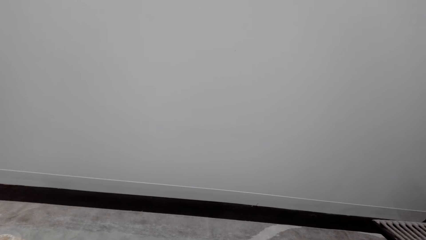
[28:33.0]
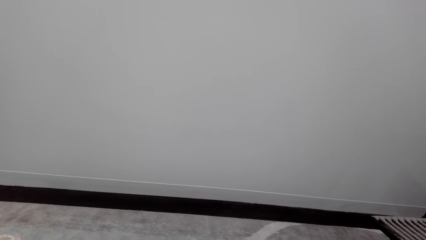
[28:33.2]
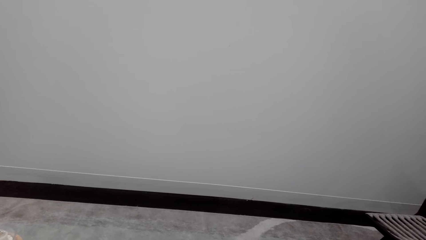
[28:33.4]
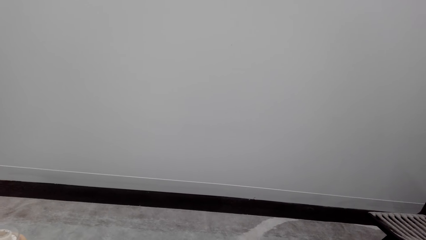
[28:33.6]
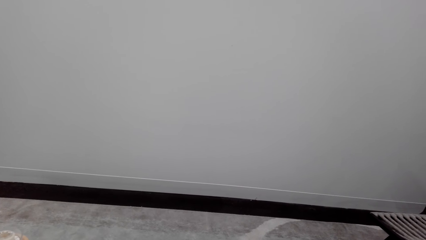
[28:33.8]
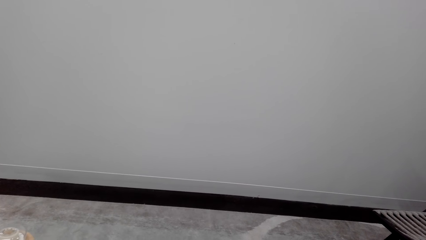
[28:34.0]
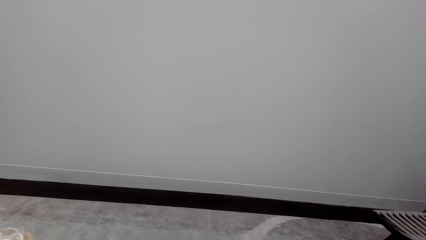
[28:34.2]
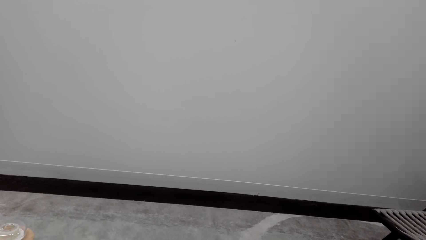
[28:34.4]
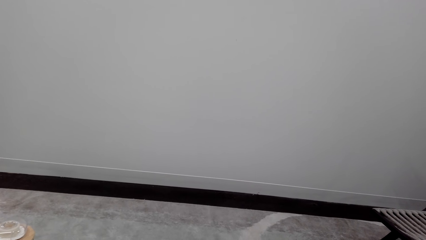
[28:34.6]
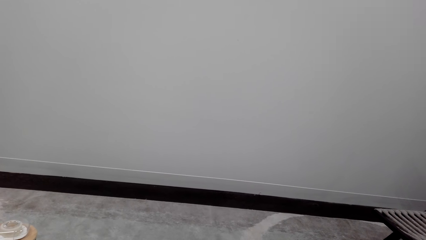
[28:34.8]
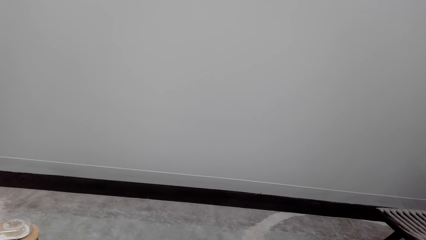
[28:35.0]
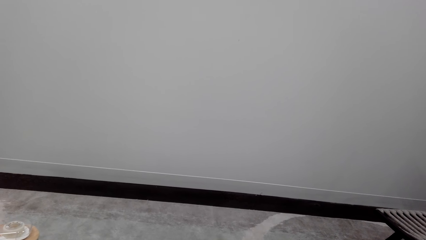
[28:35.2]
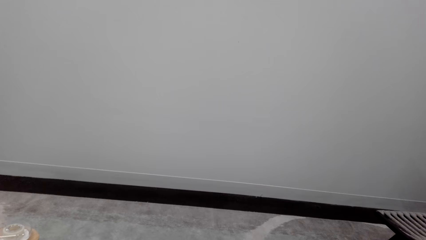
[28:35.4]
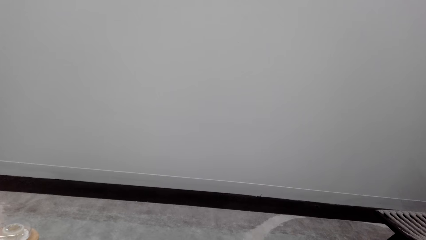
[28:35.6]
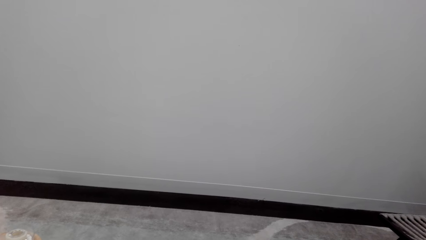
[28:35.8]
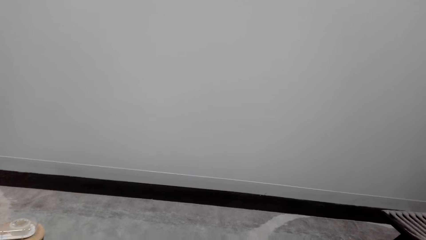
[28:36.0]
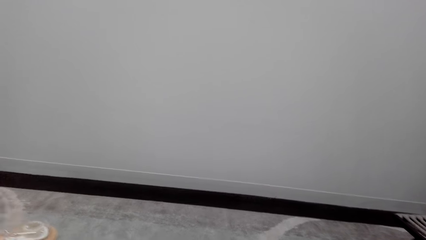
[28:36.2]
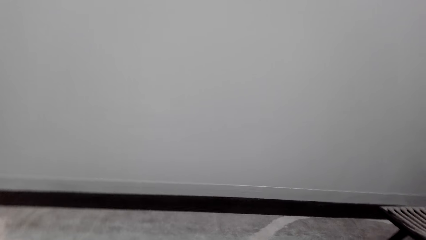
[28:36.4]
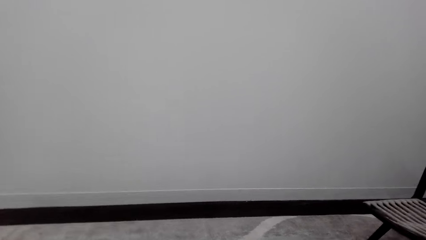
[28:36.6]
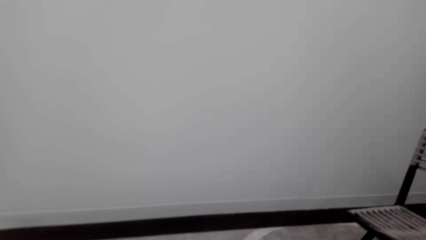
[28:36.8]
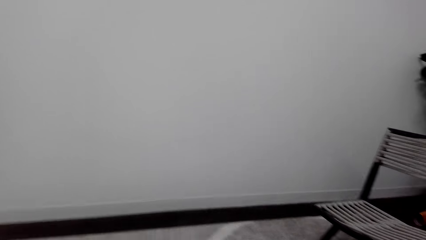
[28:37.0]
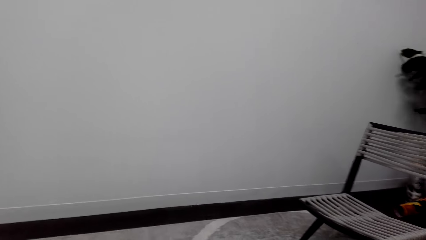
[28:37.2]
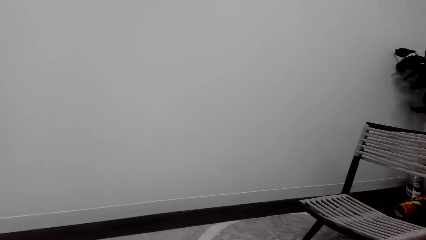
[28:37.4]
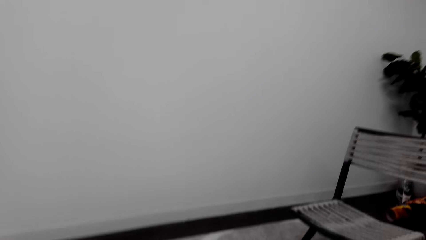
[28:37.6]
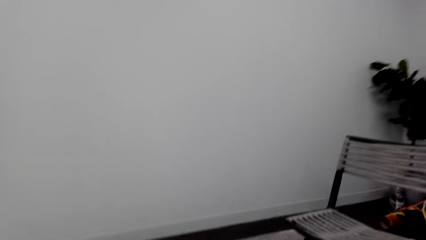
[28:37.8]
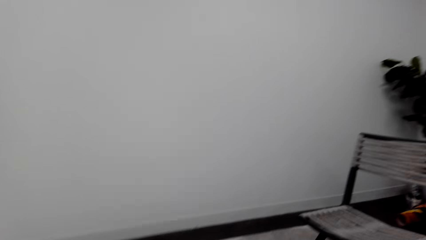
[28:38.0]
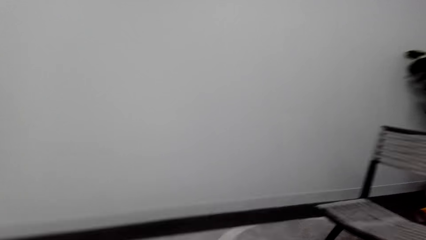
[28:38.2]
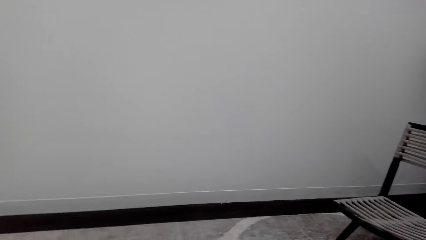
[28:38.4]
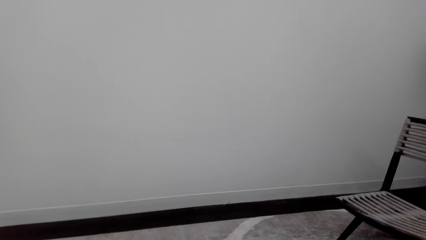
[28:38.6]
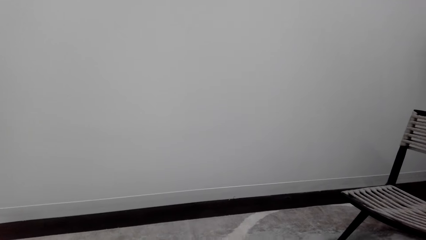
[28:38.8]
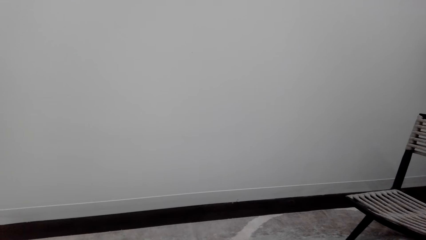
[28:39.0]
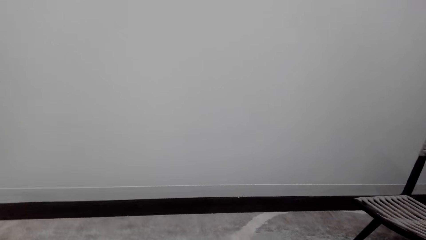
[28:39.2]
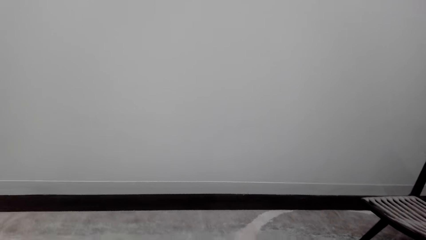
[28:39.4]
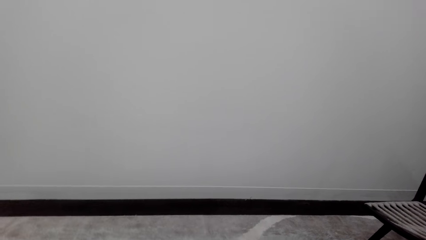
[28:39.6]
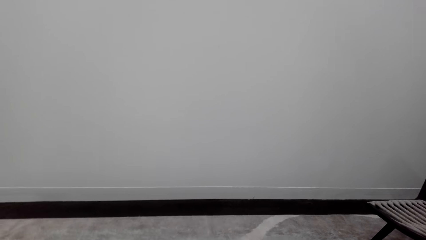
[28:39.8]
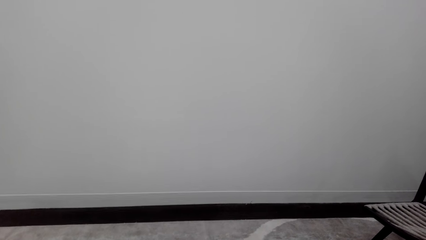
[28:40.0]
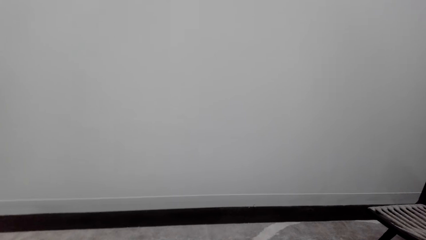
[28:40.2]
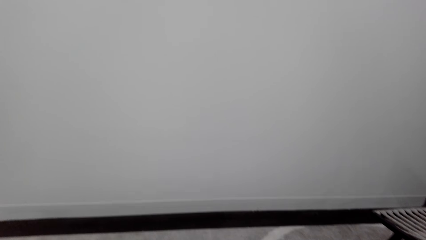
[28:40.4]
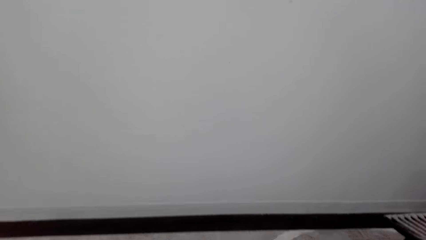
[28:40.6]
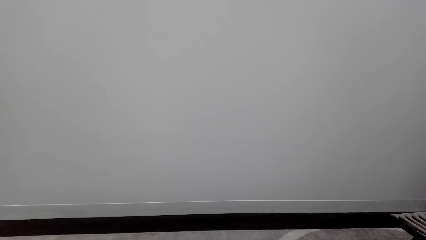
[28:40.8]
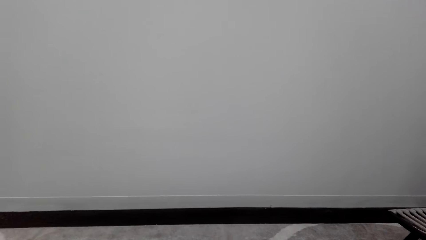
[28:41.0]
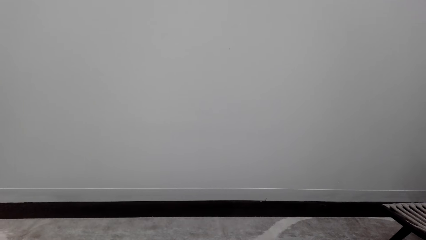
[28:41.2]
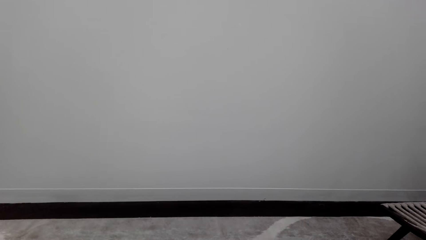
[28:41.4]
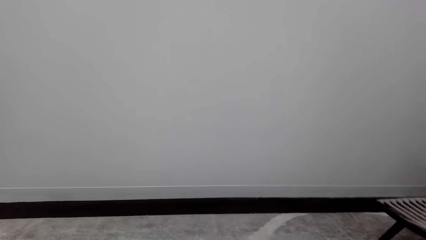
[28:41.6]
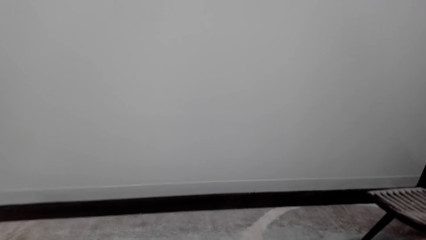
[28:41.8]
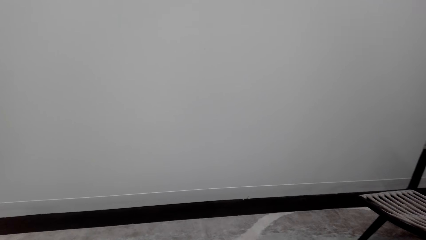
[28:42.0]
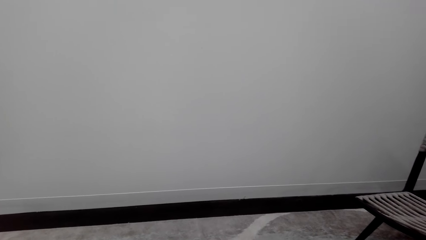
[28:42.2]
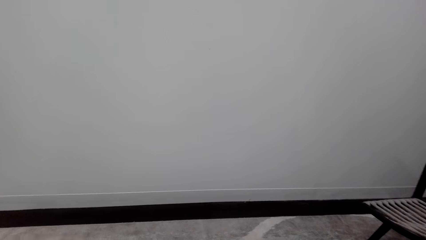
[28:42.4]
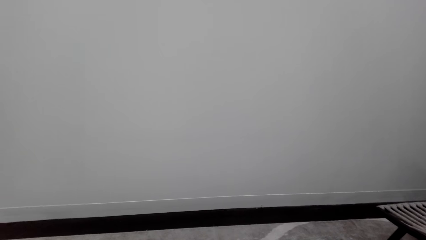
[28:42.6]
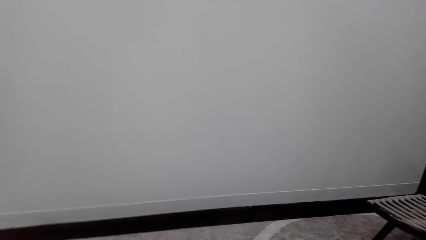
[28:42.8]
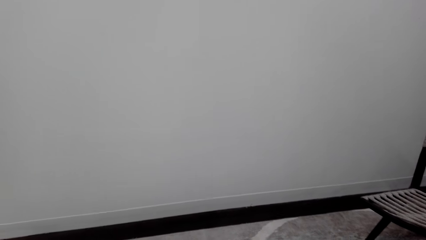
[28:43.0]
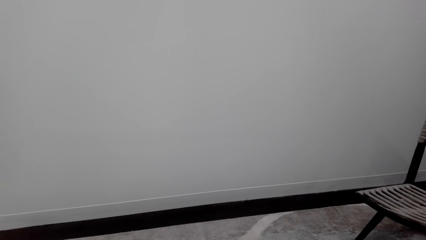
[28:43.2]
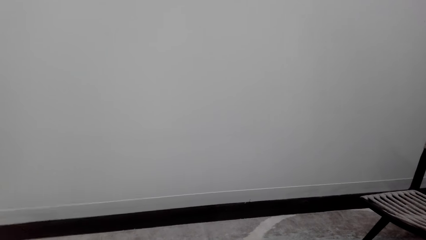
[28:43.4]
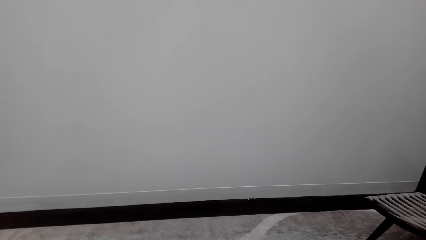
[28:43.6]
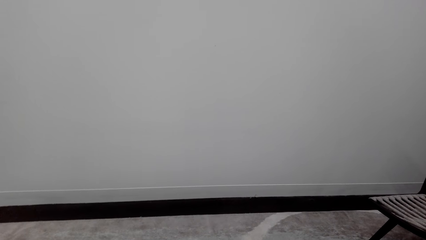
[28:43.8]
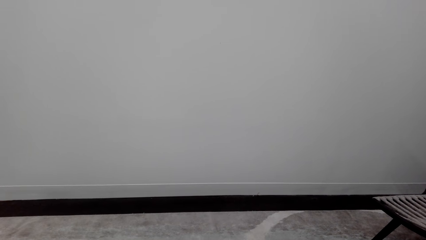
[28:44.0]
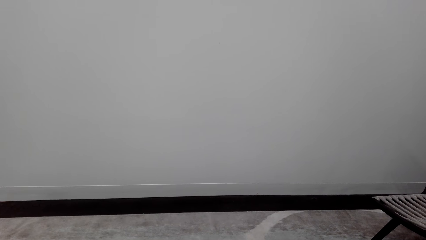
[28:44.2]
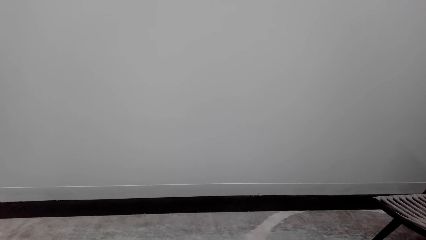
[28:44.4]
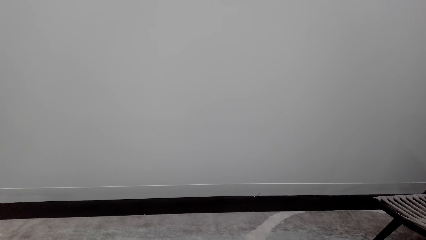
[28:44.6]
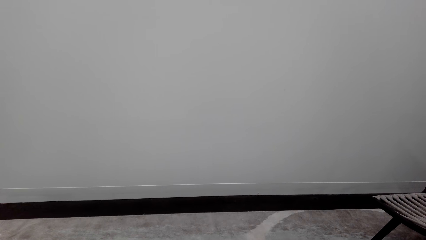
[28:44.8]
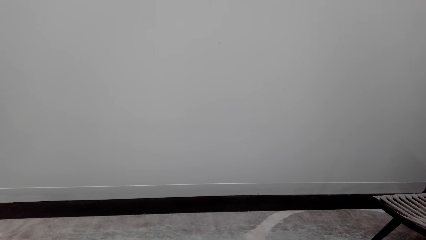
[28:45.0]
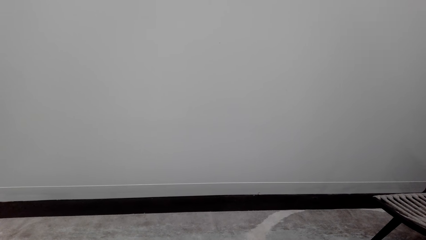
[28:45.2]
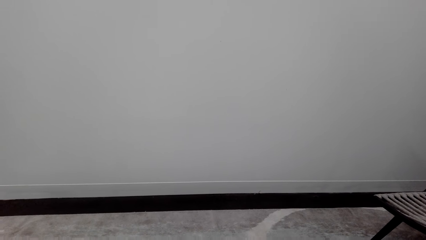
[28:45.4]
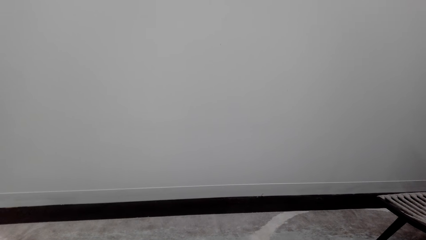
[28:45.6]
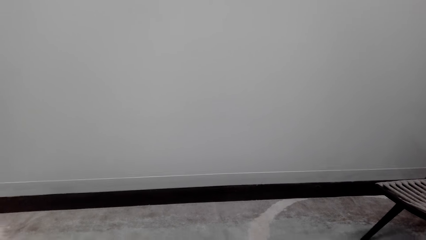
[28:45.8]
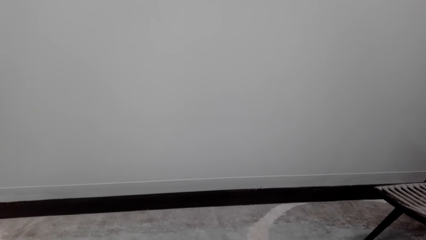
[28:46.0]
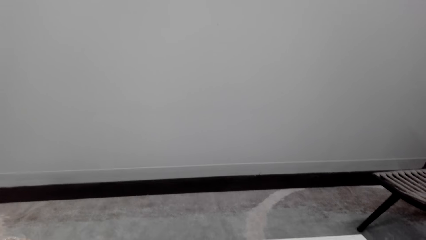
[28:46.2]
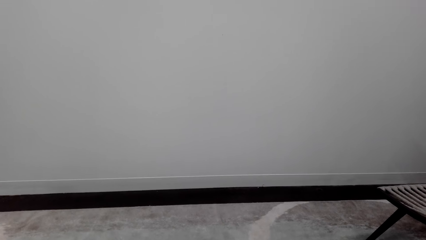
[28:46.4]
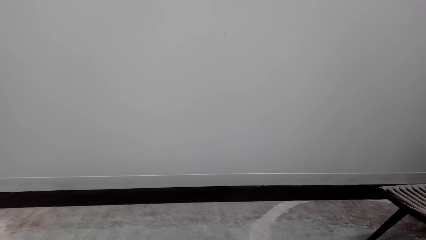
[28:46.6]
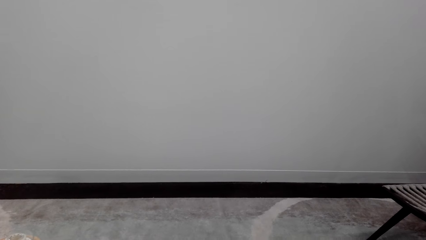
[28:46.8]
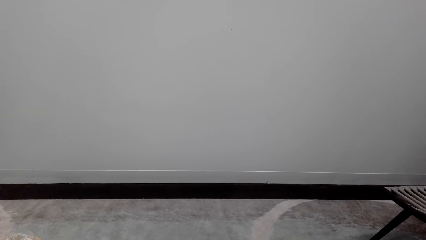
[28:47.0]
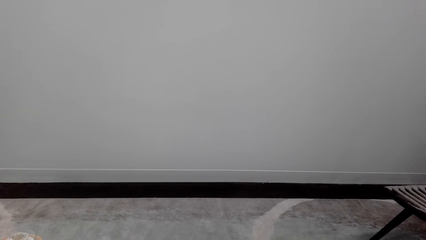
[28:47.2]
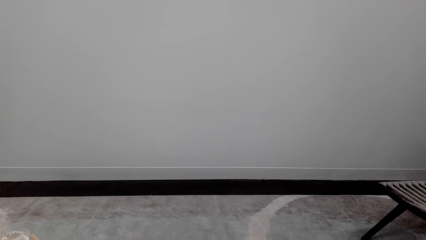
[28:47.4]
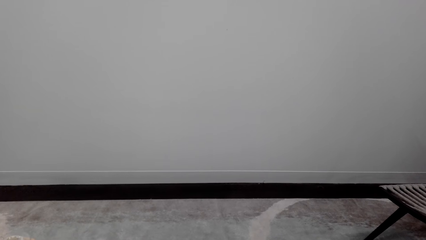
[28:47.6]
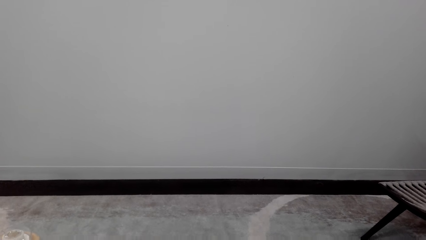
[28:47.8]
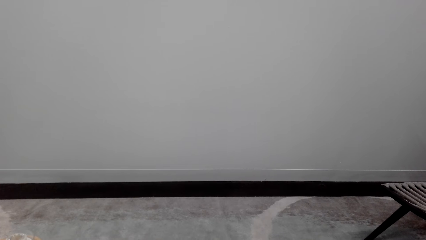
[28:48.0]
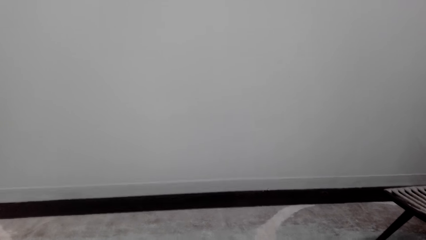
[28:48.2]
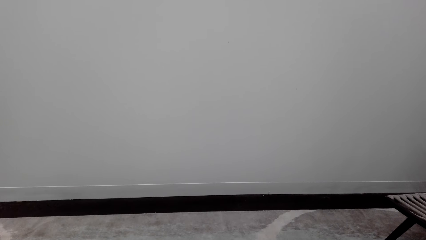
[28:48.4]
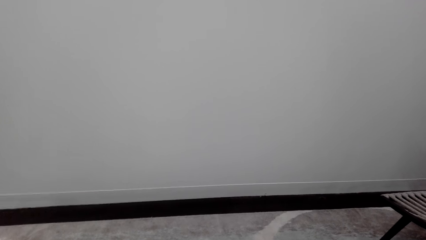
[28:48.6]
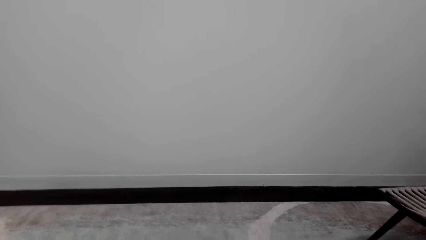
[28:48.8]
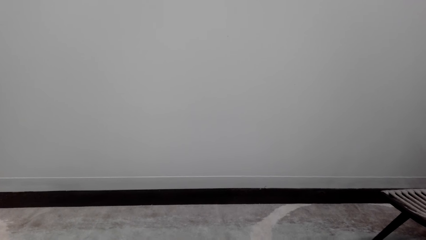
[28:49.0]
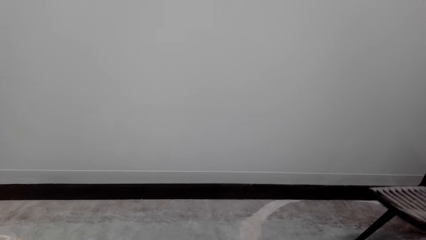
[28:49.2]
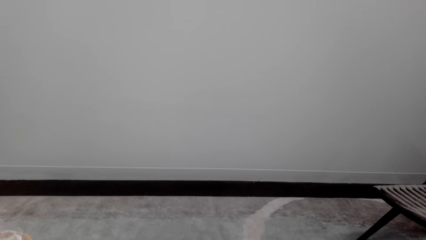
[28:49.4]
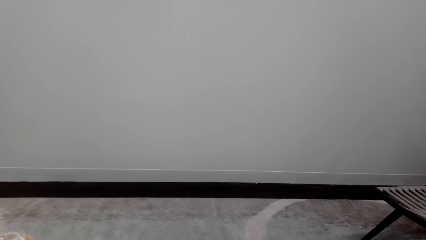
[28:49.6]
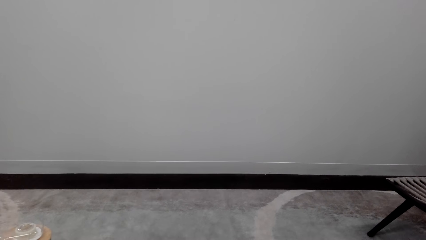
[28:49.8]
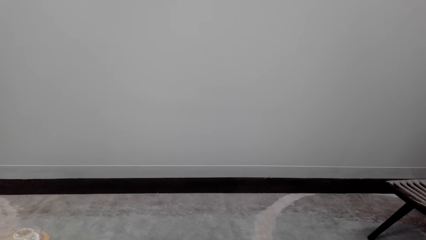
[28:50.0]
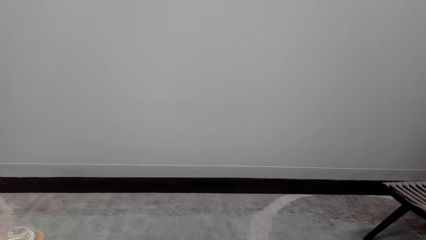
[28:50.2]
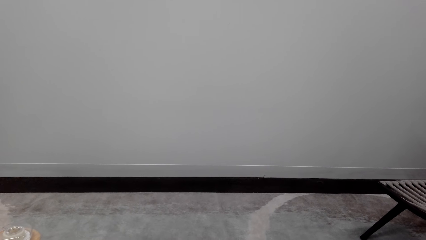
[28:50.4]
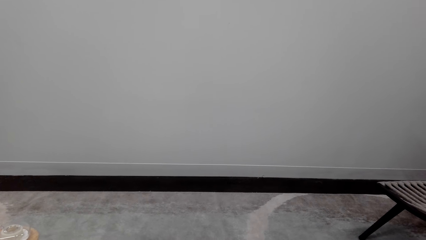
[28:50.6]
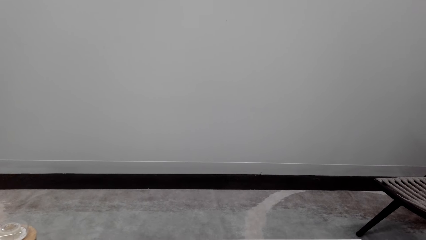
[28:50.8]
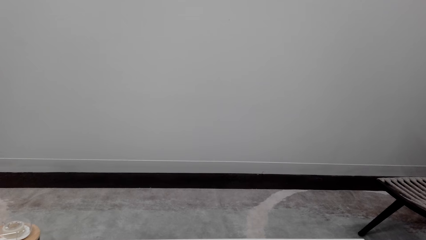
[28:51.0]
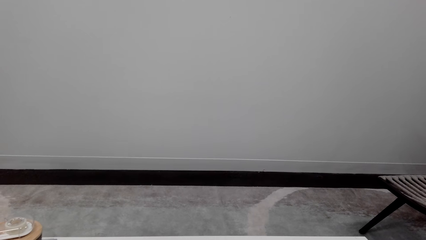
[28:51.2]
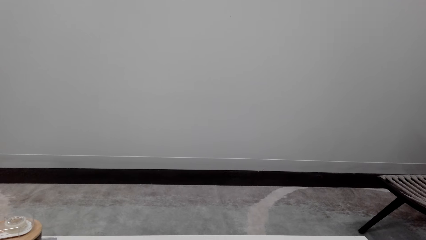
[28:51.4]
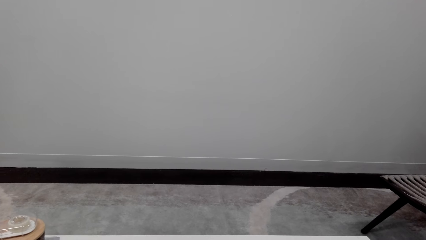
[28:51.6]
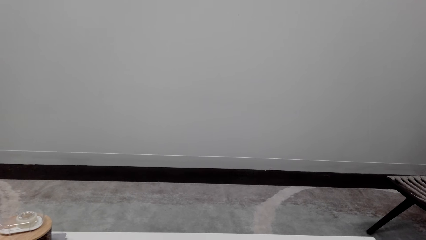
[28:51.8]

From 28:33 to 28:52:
The camera wearer talks over the phone. They look around a room. They talk over the phone. They look around the room. They talk over the phone. They look around the room.
